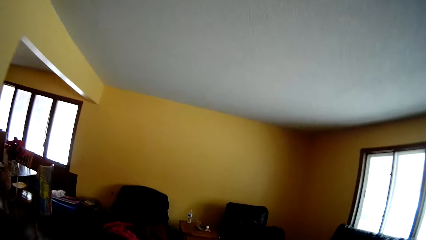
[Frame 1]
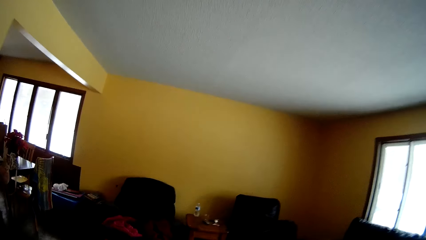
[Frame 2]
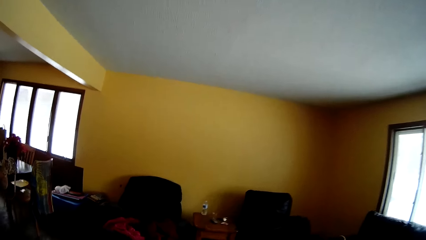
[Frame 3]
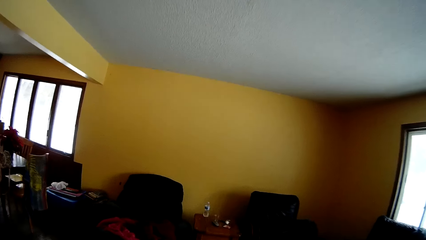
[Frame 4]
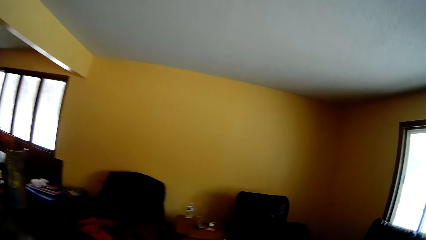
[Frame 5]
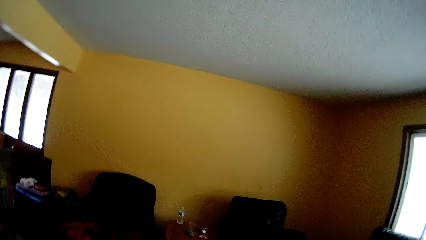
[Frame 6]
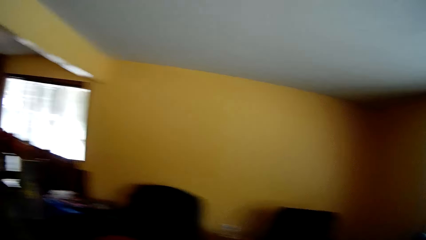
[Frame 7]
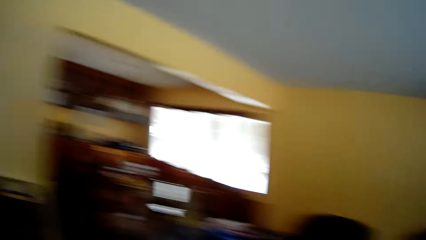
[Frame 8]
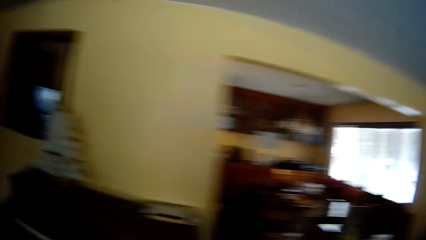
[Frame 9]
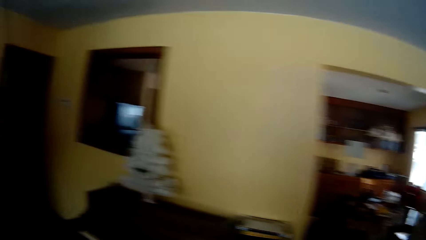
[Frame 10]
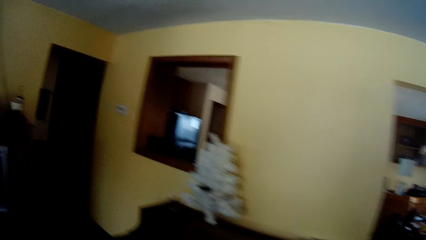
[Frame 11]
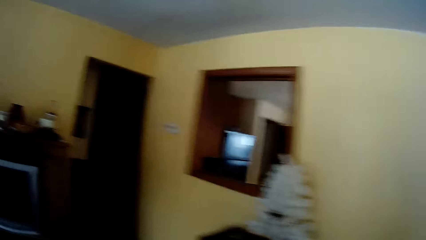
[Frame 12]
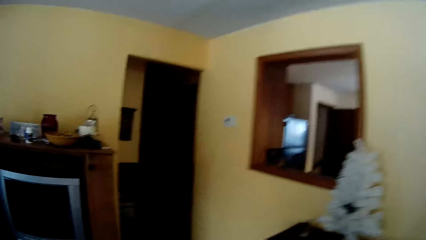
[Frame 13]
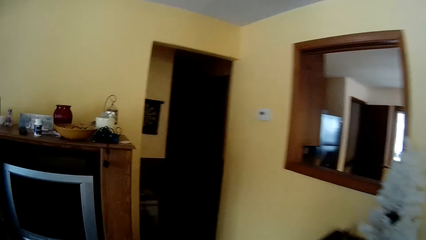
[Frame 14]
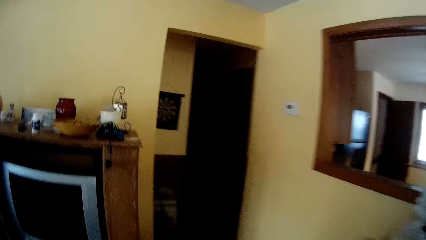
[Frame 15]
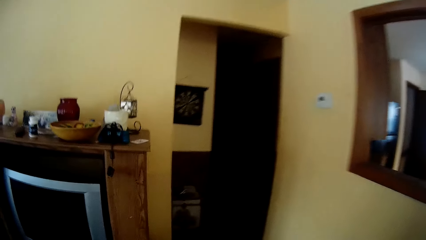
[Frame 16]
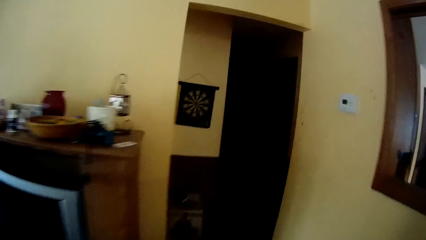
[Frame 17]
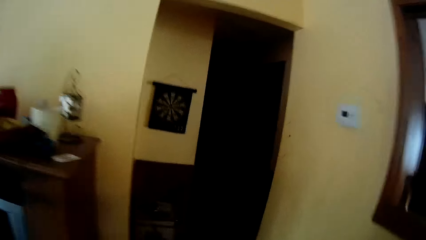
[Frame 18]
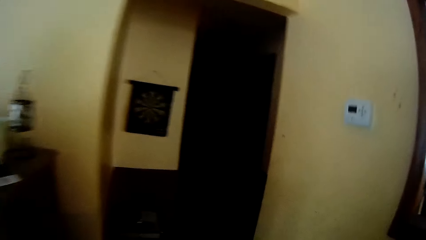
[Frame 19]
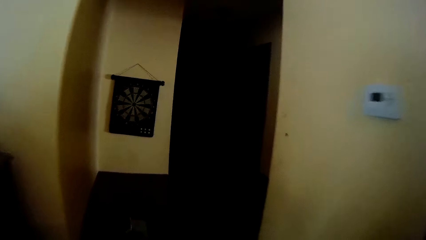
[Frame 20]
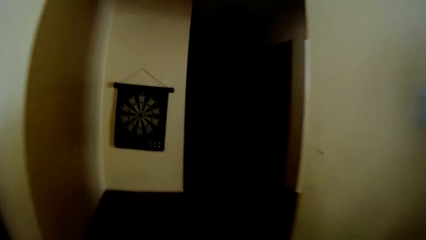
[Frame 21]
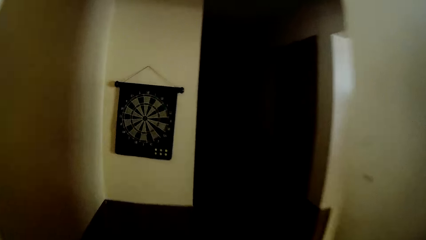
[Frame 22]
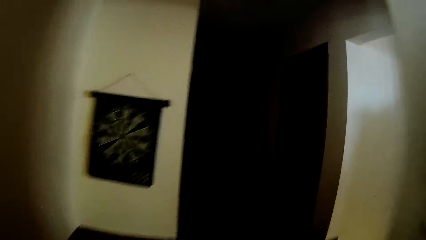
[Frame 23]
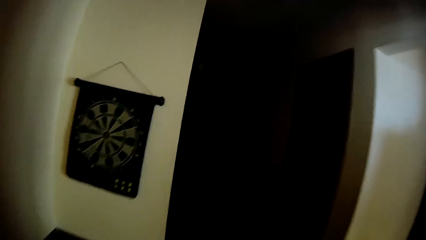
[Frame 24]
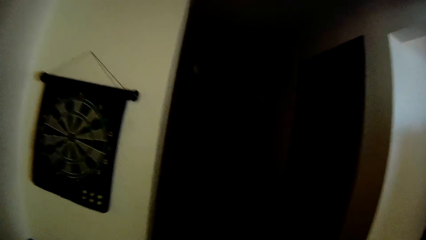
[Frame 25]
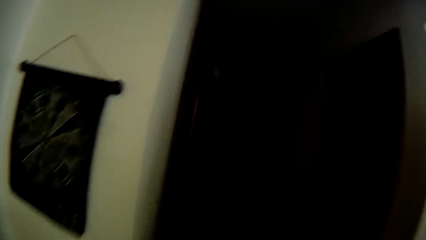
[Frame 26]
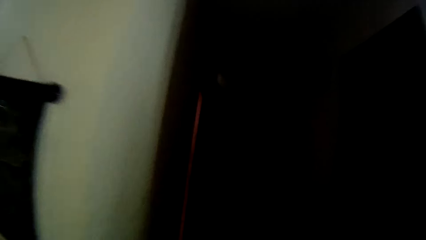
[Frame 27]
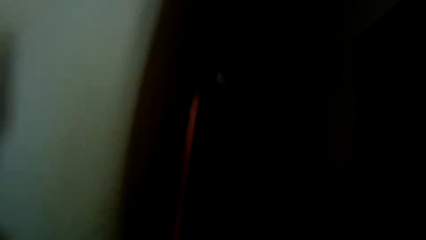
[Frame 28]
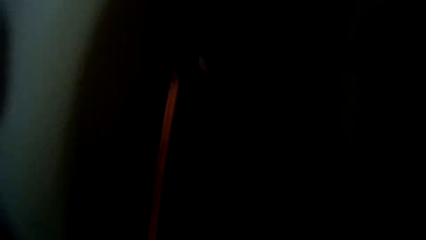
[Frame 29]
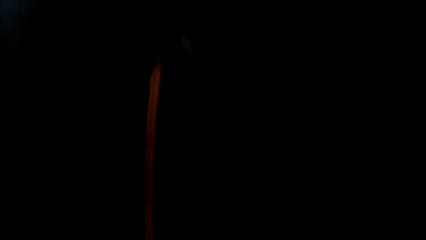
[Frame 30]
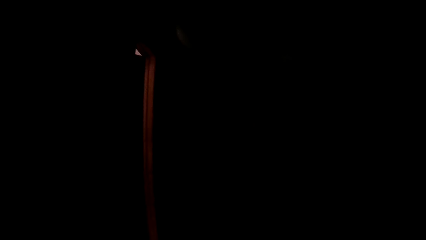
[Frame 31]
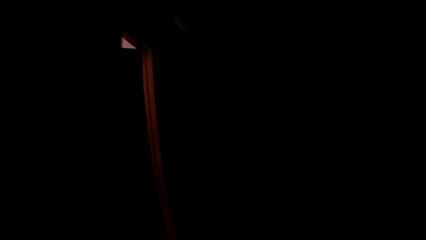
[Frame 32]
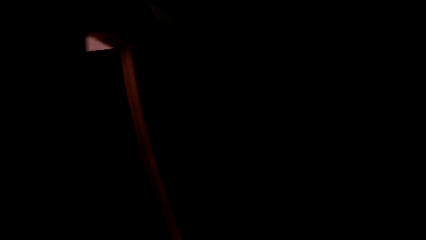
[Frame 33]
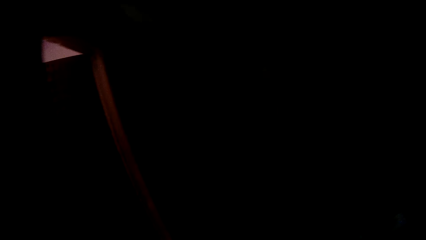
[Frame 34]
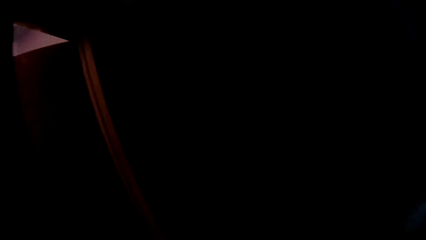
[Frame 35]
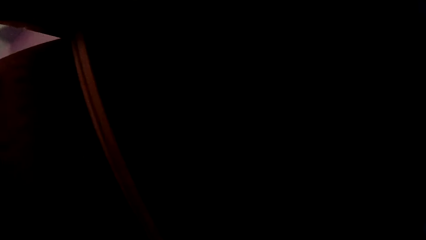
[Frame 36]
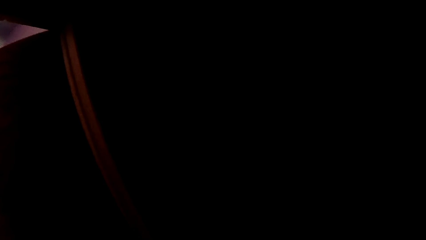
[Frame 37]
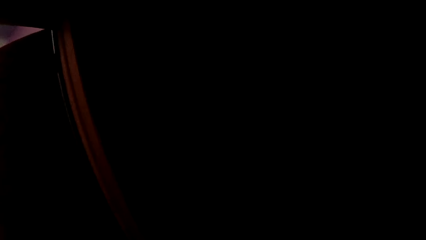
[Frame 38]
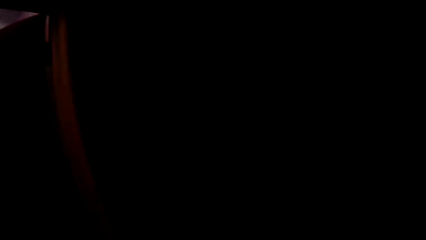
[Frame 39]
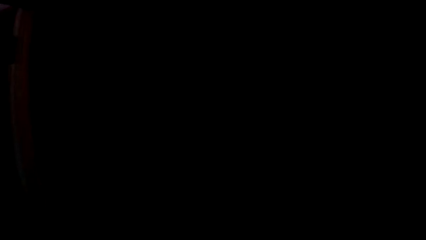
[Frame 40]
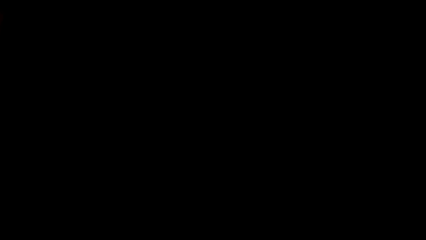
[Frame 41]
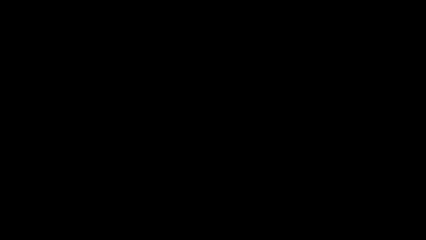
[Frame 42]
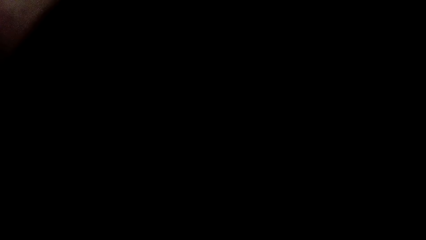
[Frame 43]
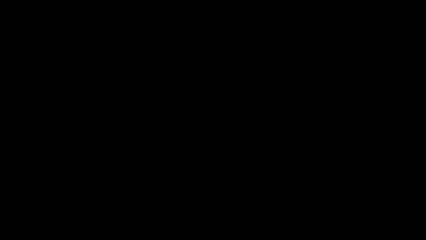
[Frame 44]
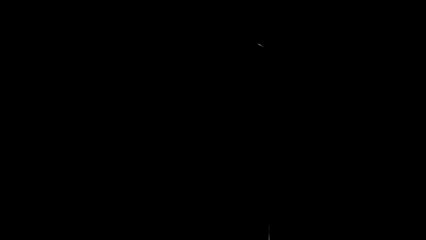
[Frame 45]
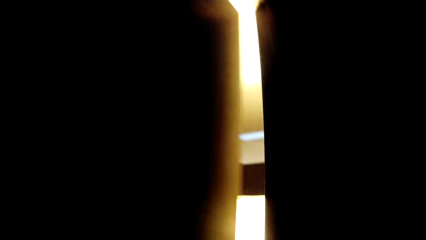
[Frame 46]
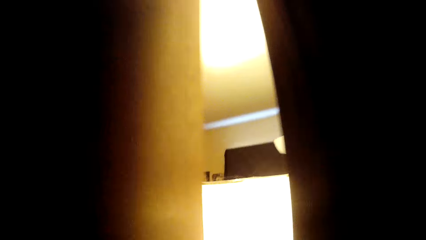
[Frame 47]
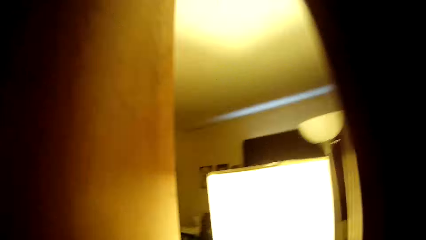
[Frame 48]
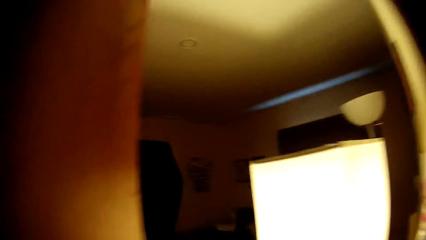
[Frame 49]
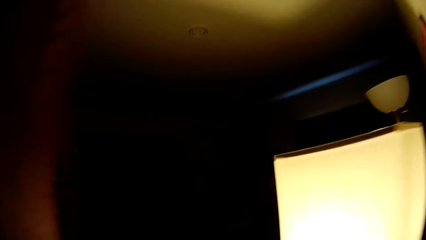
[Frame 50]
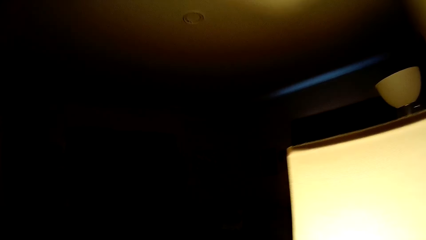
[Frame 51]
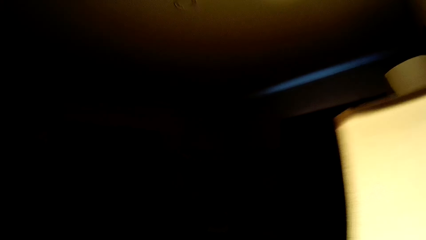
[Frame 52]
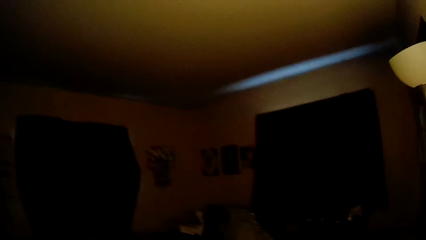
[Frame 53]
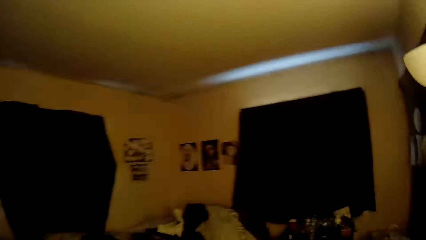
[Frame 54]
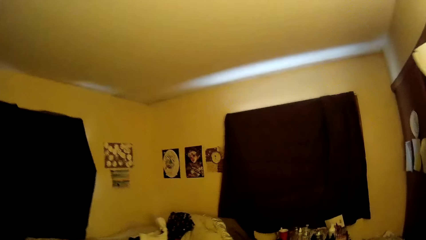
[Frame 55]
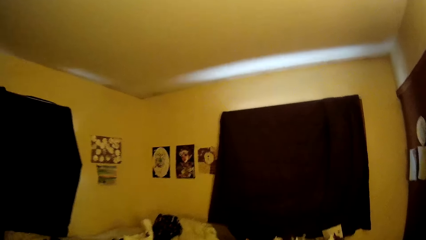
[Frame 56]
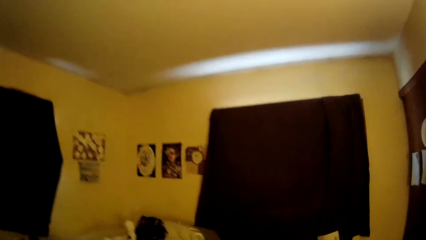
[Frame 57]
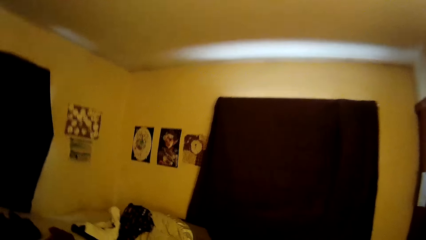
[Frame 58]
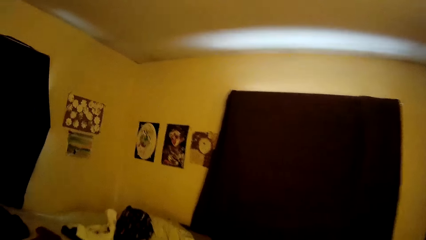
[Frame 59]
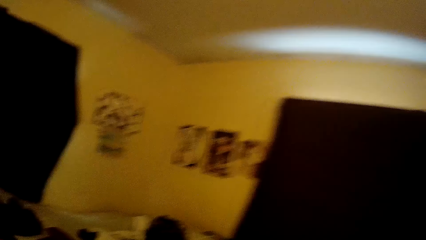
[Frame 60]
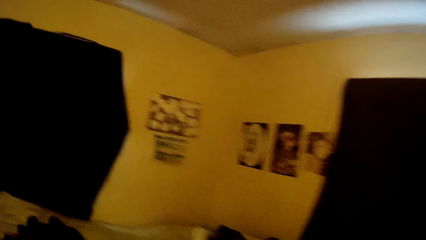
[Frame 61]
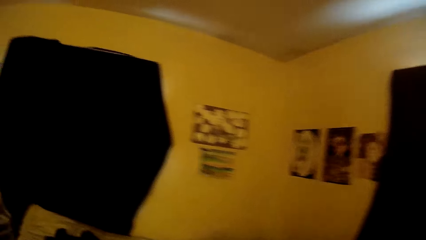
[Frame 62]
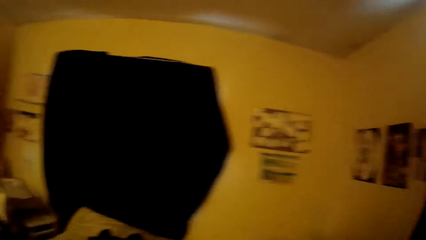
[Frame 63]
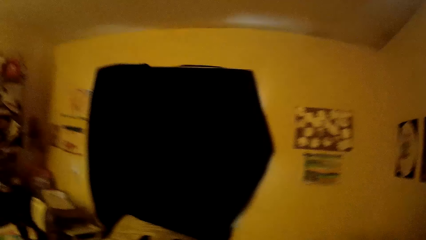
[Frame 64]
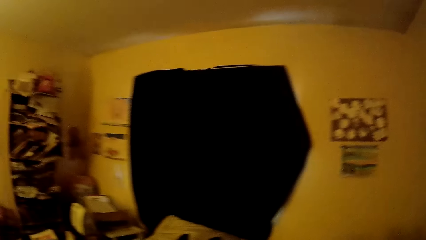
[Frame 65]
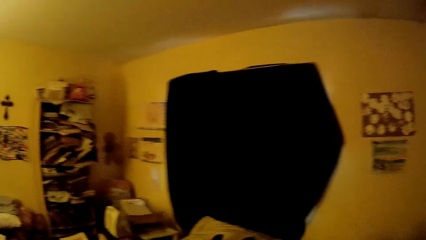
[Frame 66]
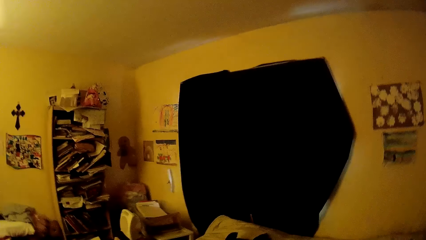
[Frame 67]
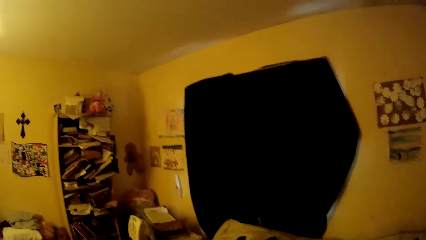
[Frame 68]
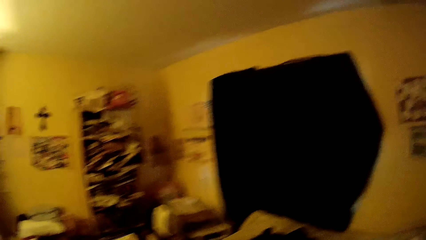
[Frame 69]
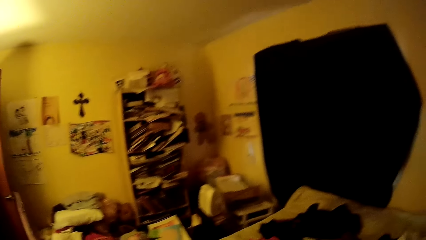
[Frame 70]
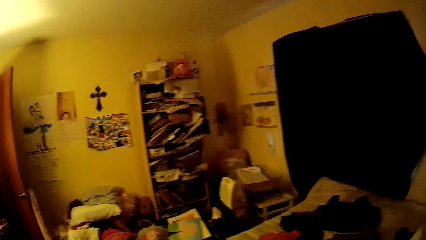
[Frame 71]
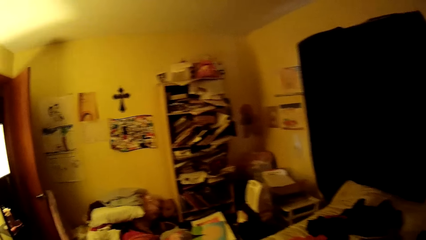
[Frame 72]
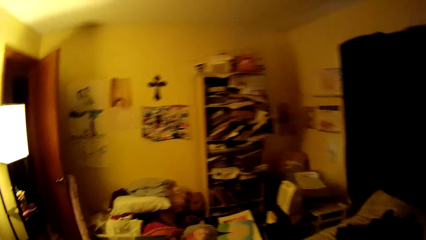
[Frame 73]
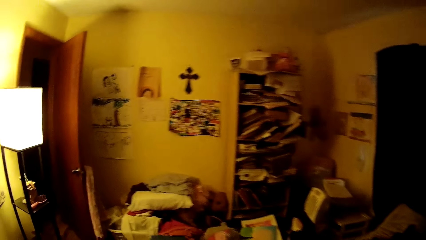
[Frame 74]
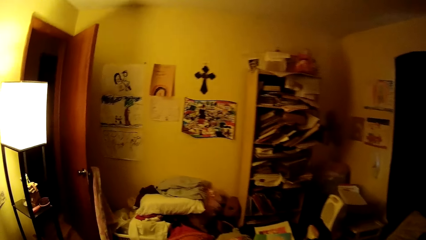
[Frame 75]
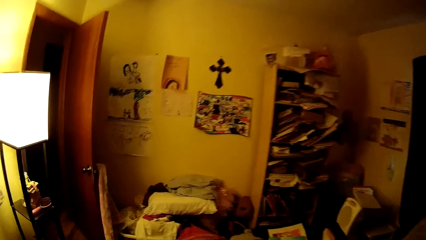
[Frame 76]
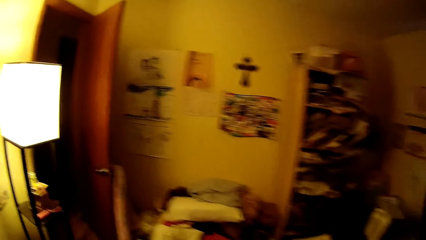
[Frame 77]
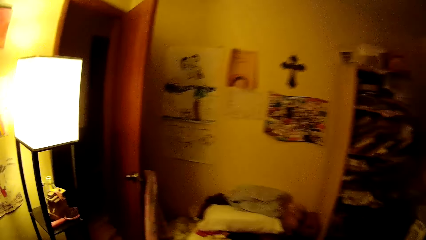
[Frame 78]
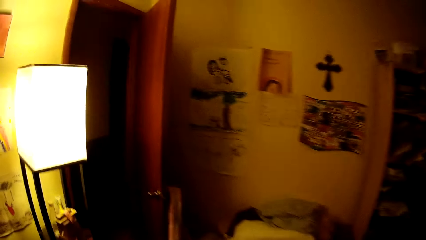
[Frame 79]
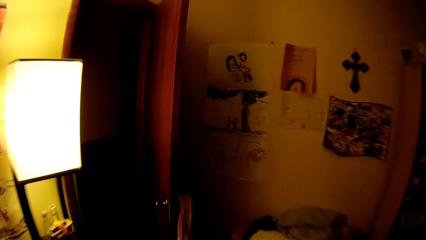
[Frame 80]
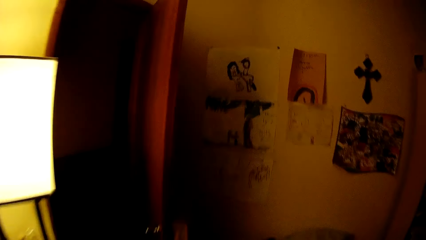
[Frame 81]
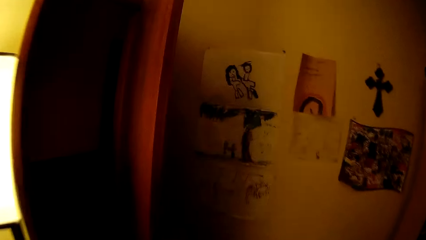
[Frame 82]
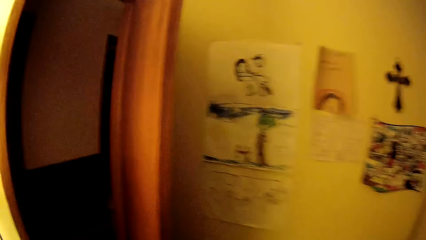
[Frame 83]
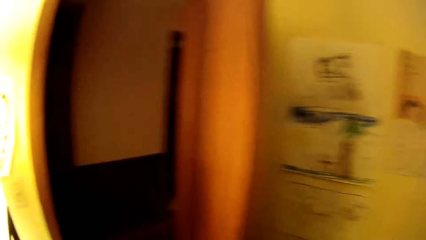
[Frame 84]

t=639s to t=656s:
The camera wearer walks to a bedroom. They walk to a cooker in a kitchen. They look around.
